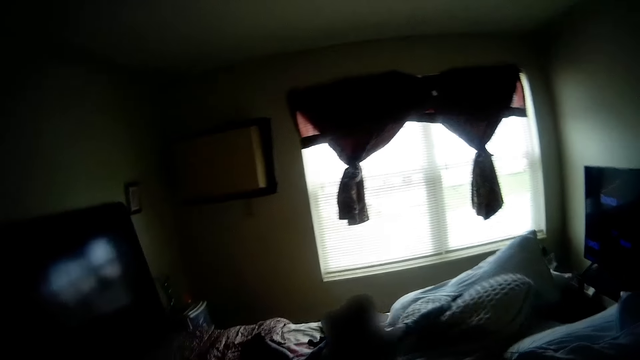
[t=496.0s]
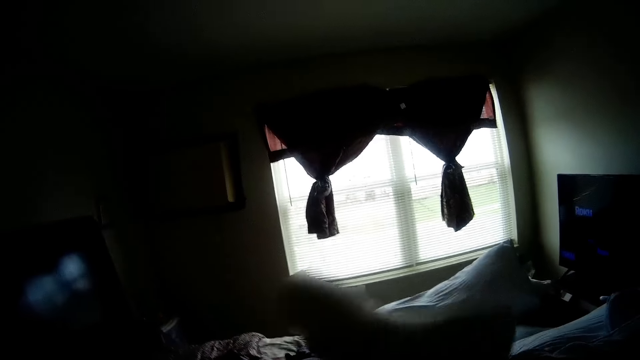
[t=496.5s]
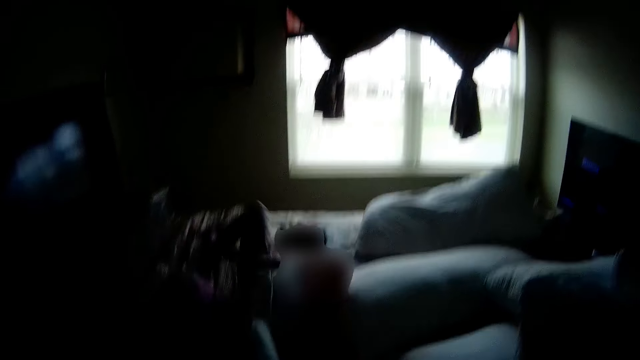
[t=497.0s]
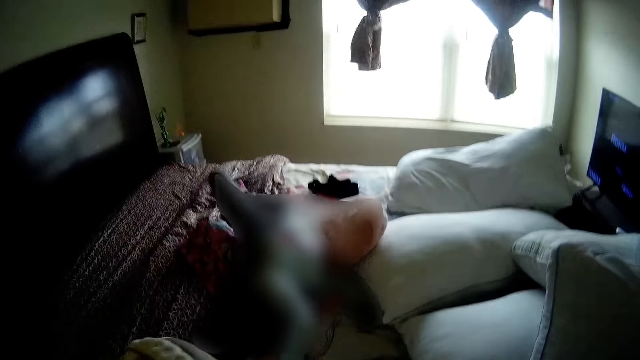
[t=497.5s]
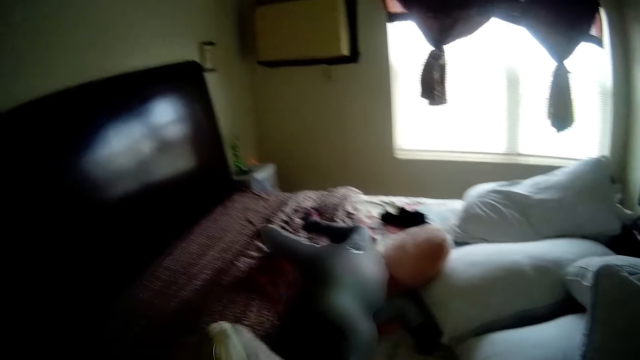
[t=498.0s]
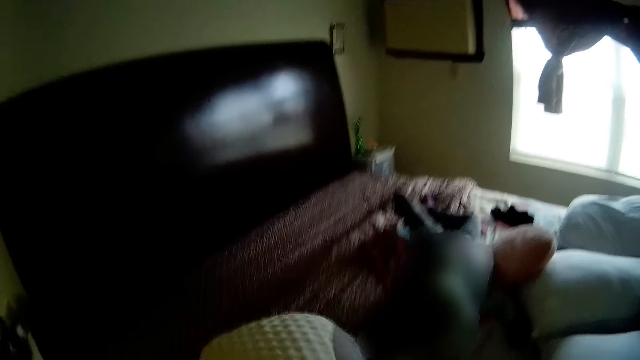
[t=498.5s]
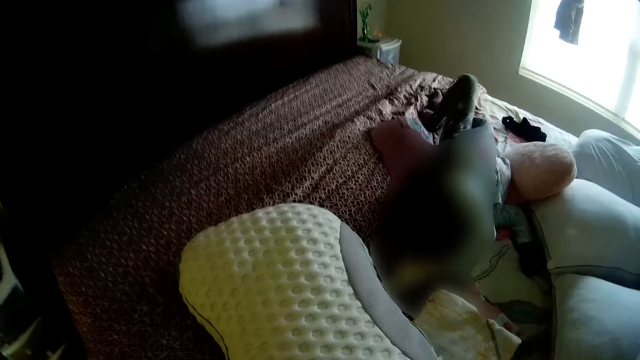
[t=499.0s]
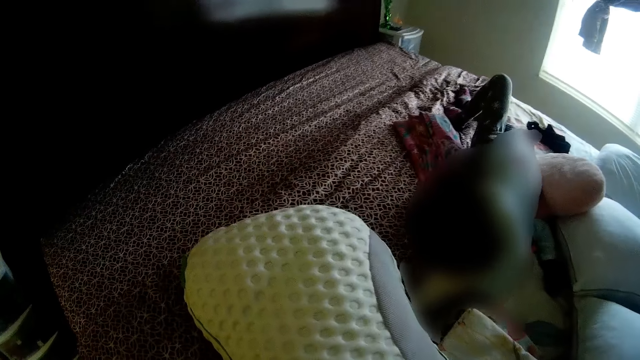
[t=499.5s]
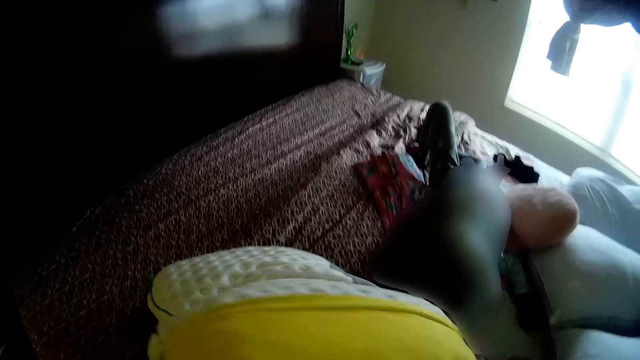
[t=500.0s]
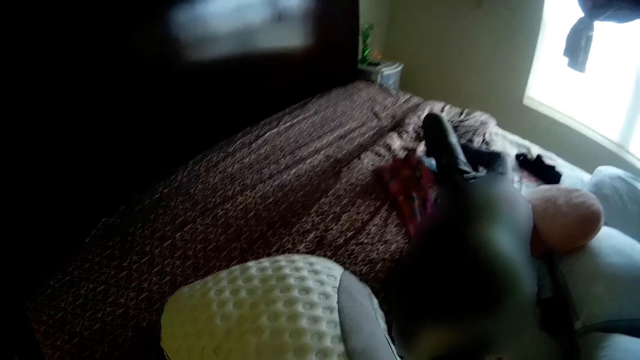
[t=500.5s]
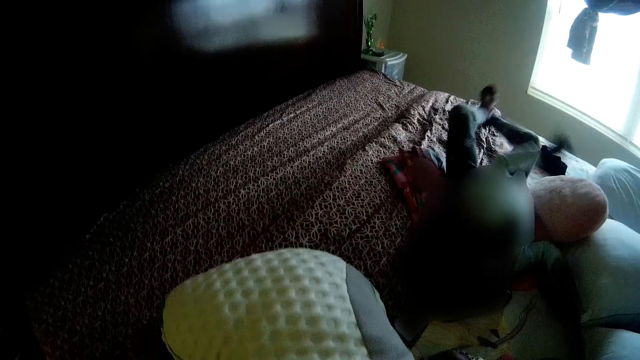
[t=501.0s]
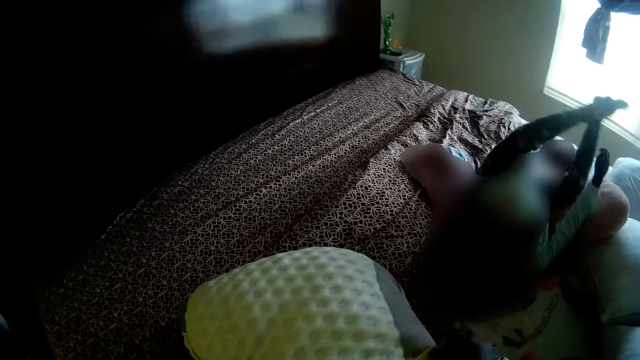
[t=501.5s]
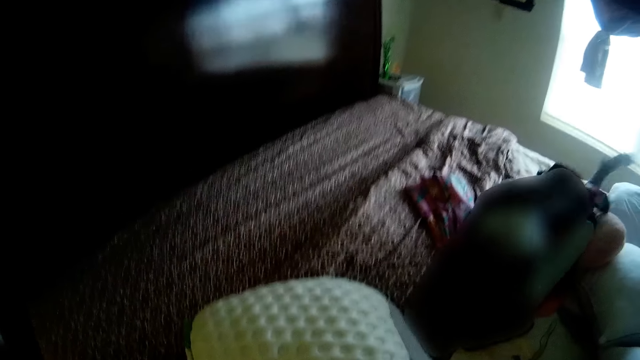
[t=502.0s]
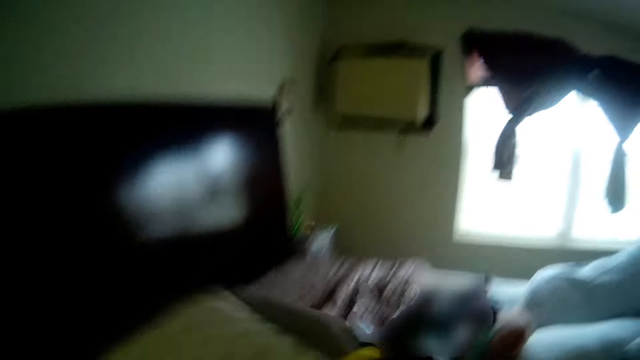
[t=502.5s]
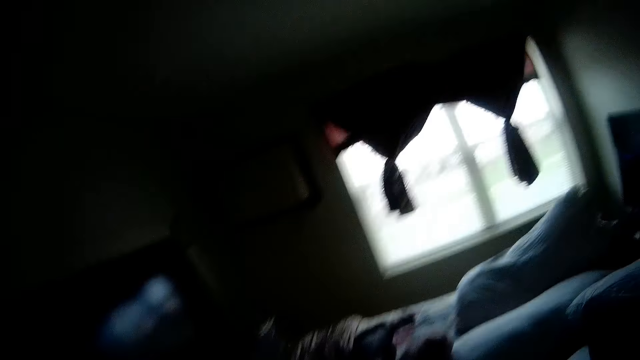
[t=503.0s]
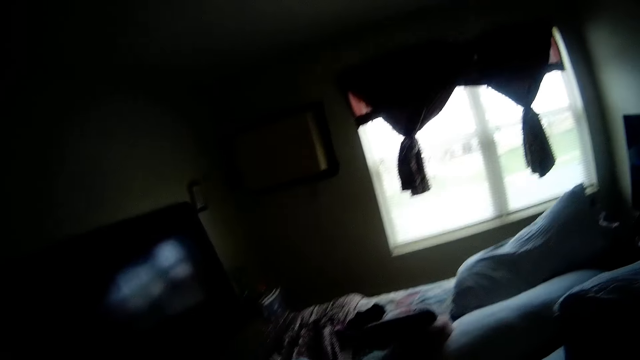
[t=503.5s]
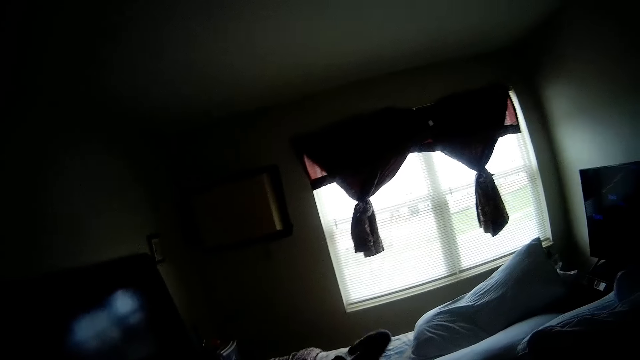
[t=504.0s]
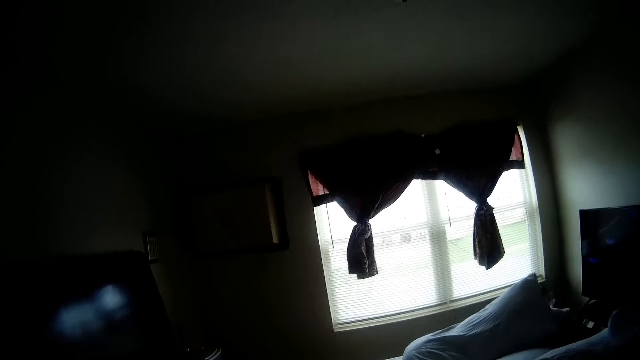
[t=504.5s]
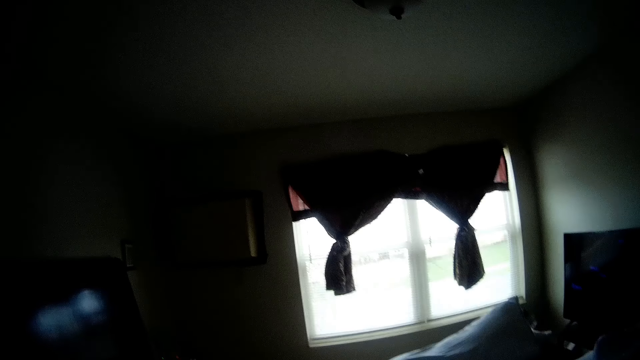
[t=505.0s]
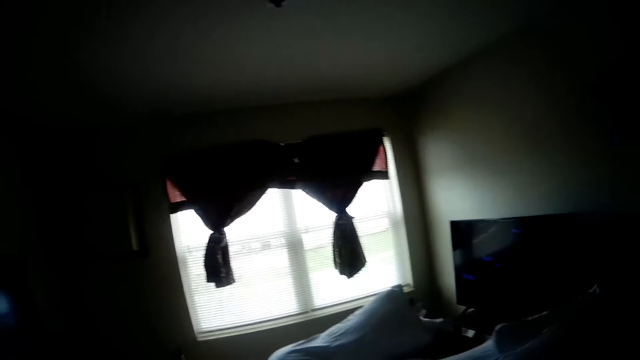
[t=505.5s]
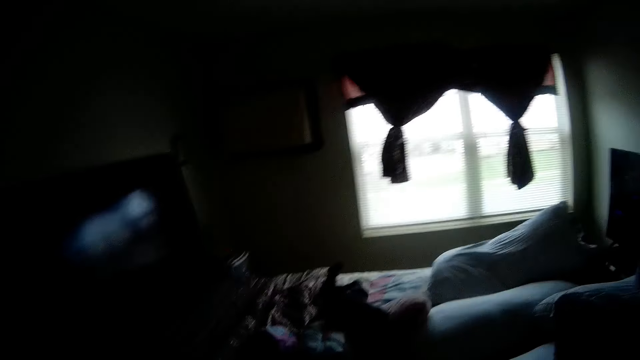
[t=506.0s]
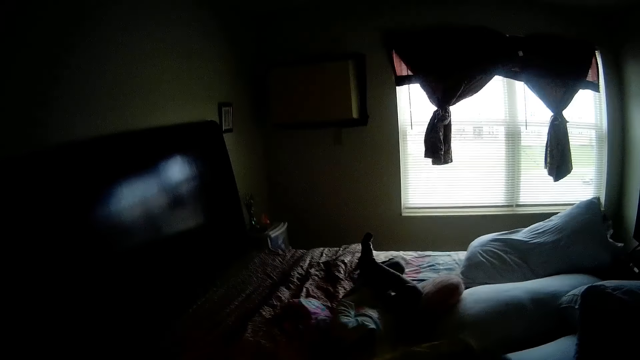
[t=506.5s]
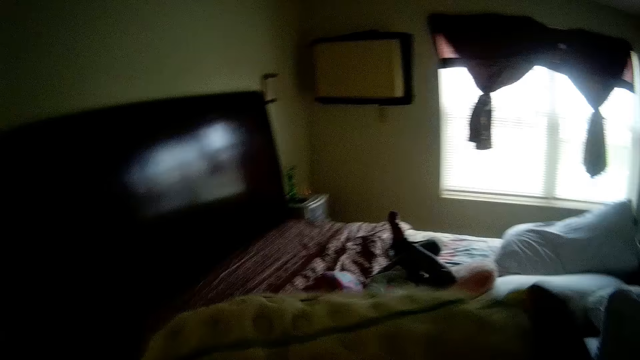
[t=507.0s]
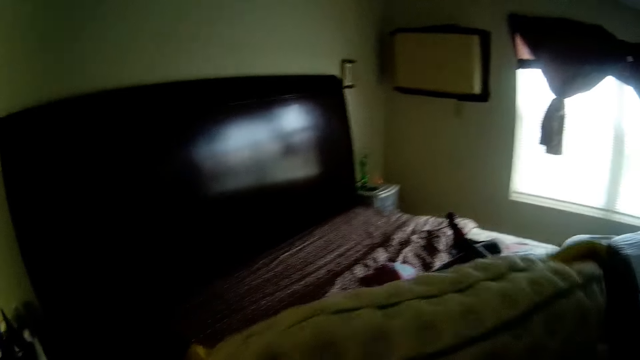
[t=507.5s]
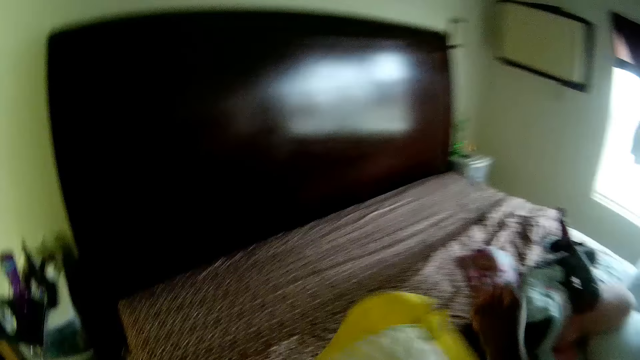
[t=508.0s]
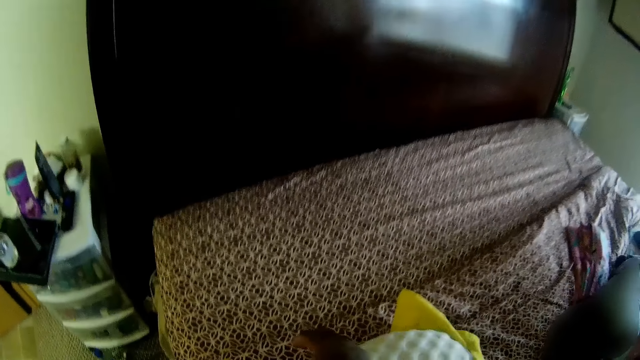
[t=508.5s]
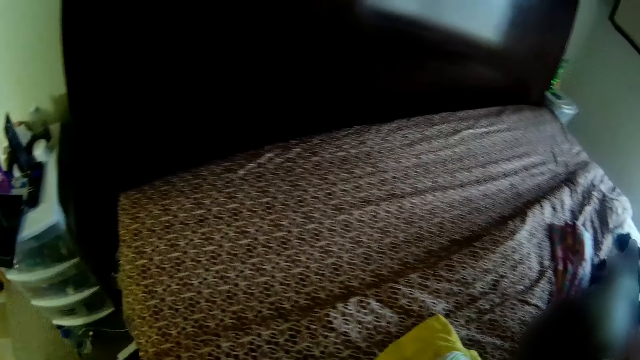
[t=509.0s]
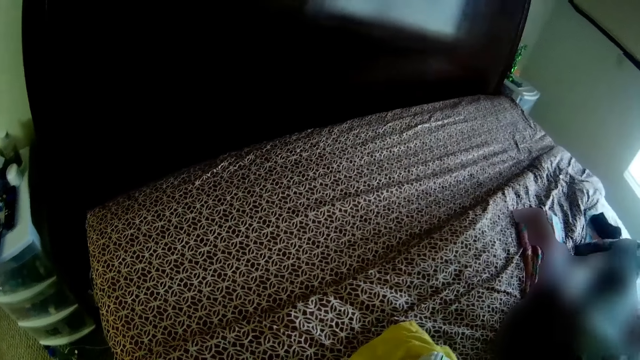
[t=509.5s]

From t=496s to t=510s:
The girl carries a pillow on the bed with her left hand. The camera wearer stares at the bed. They touch the pillow. They stare at the bed. They touch the pillow. They cover the pillow with the pillowcase with both hands.

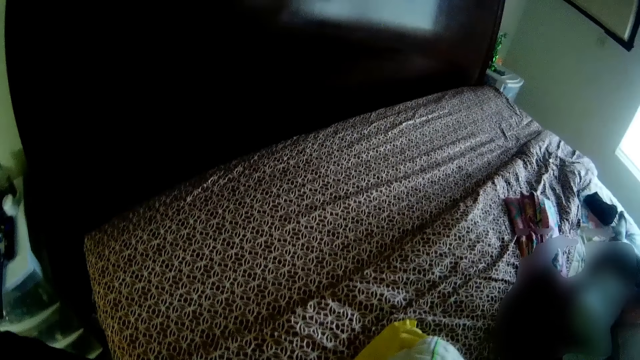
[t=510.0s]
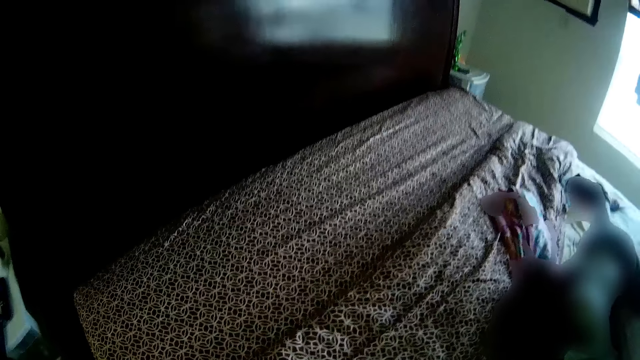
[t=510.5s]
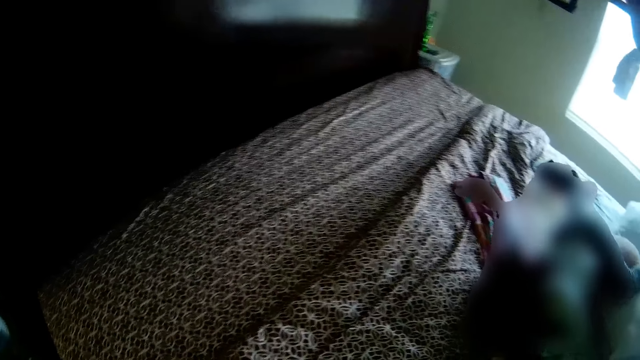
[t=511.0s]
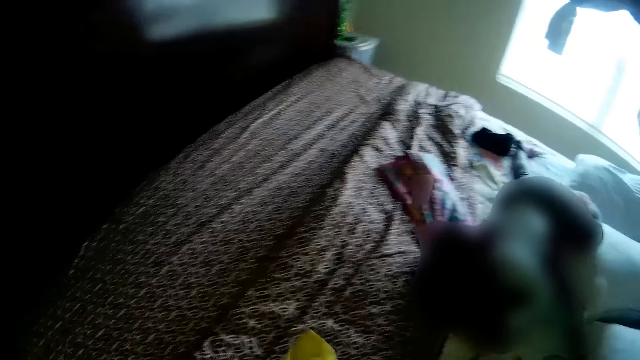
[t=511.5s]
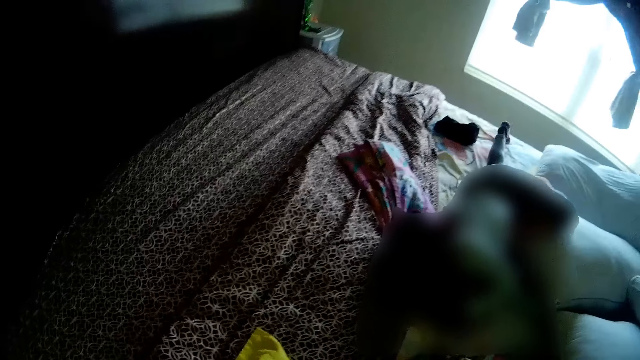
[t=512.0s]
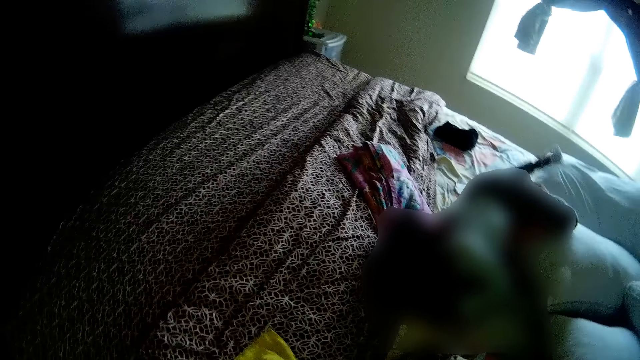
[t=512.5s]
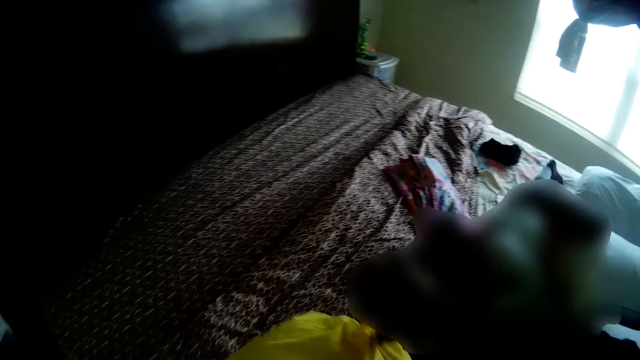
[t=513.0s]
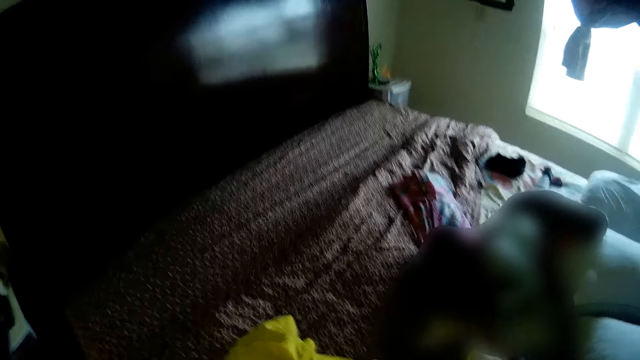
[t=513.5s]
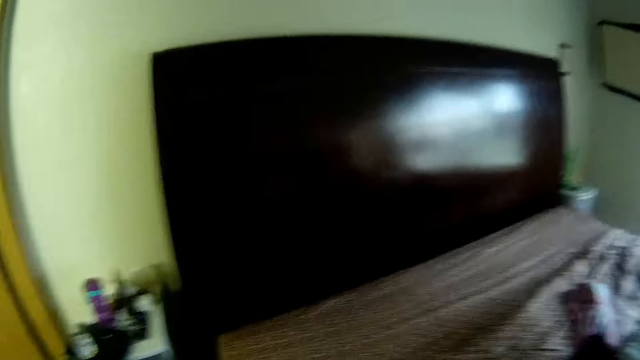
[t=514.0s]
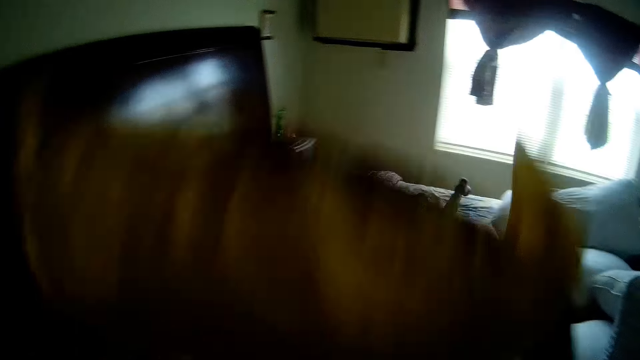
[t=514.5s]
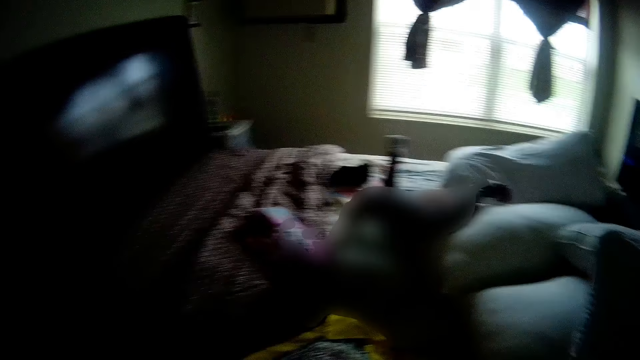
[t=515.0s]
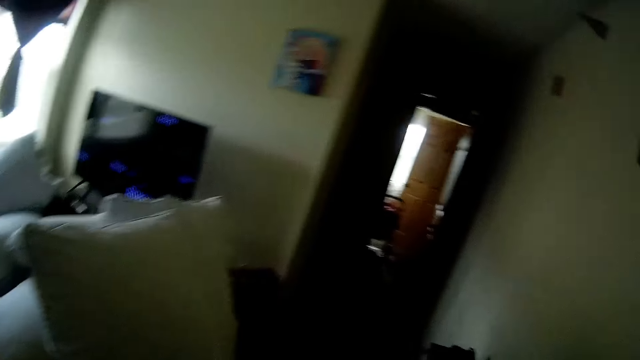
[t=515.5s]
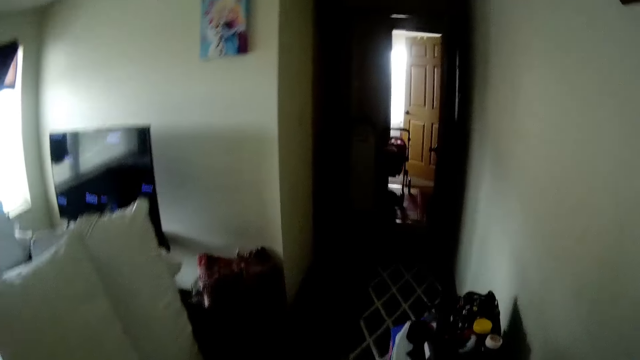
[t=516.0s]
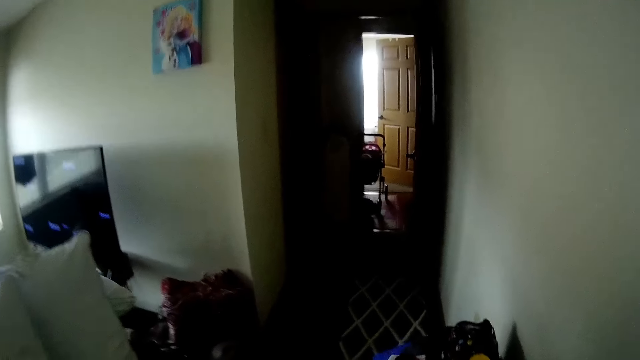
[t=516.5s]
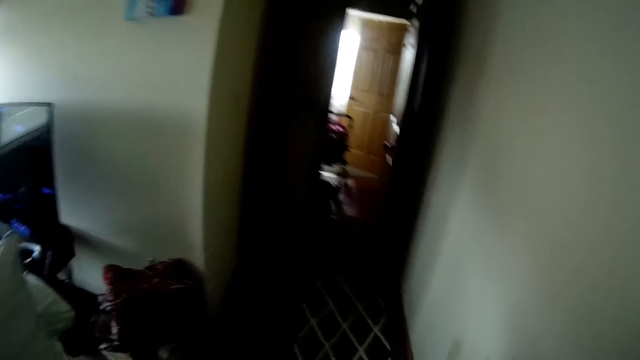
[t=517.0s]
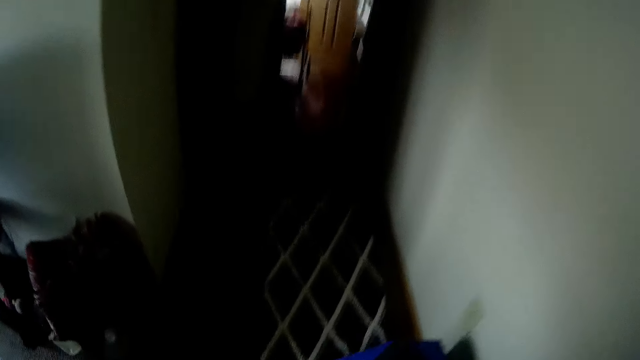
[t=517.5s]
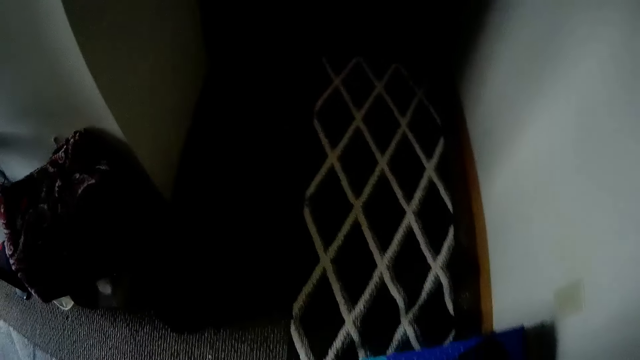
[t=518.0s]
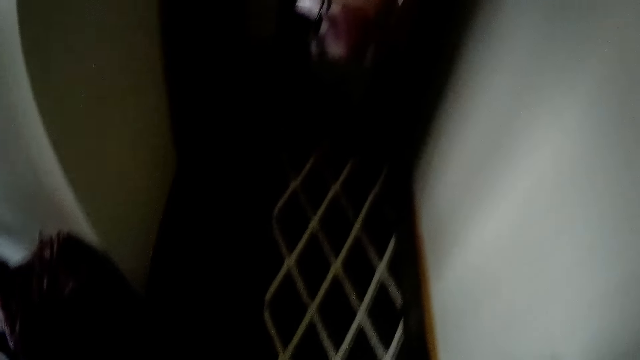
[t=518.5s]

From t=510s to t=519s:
The camera wearer stares at the bed. They touch the pillow. They converse with a baby.
